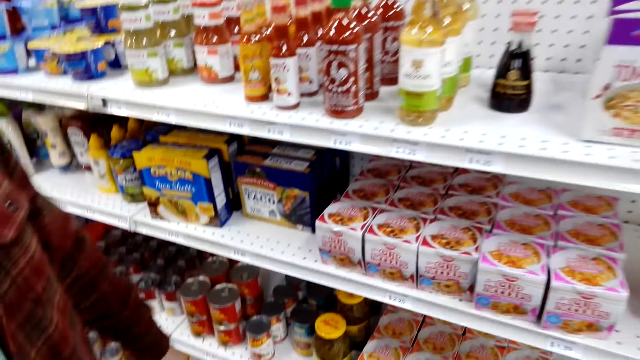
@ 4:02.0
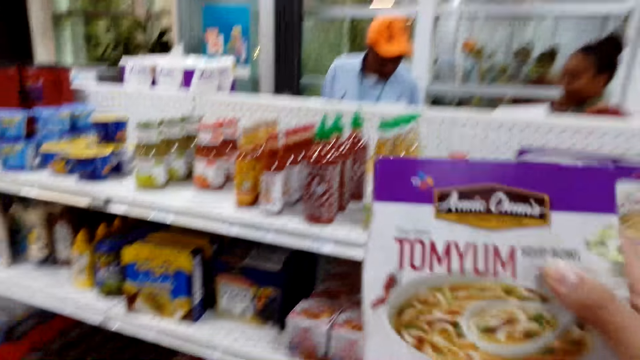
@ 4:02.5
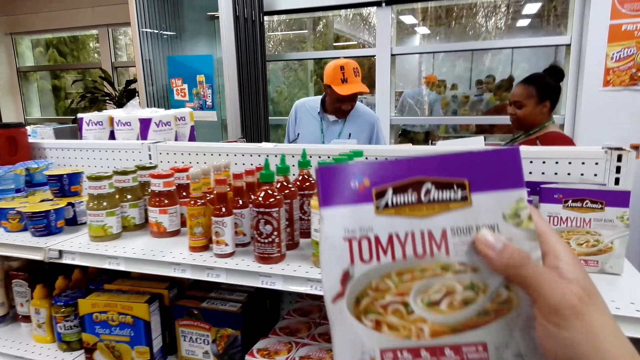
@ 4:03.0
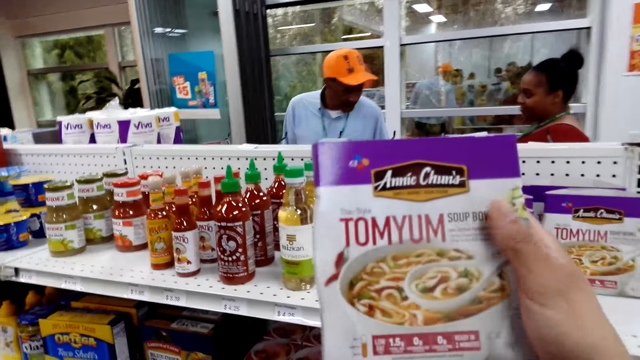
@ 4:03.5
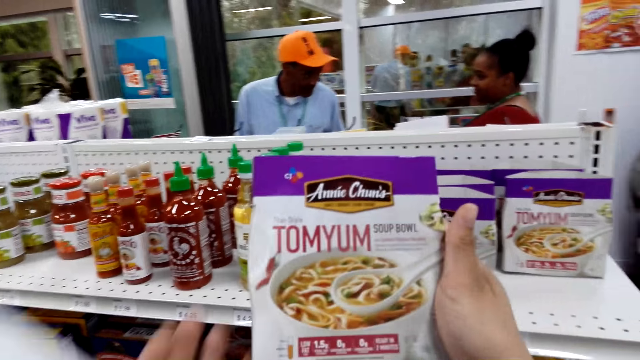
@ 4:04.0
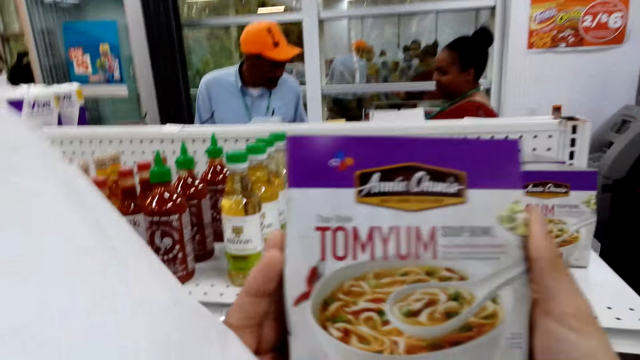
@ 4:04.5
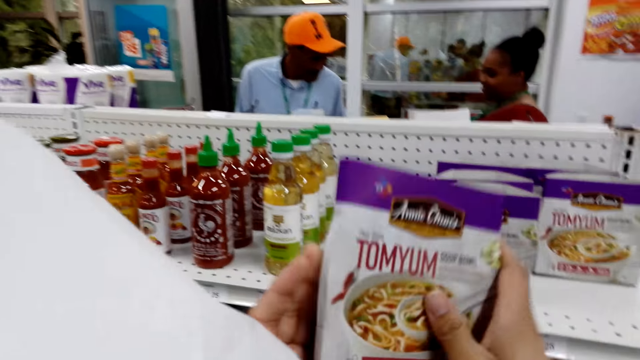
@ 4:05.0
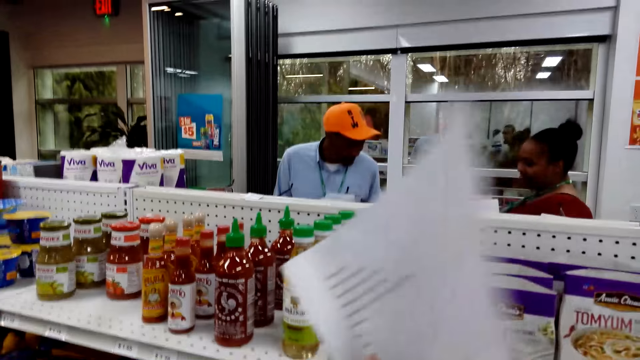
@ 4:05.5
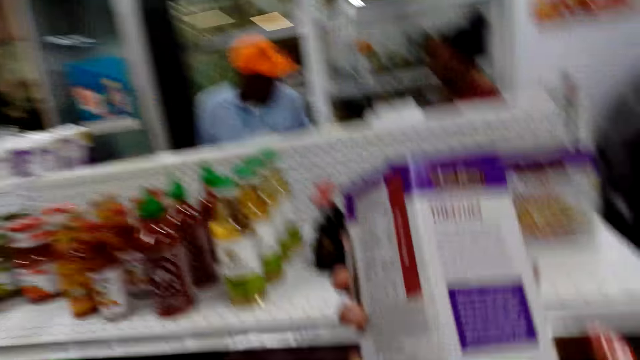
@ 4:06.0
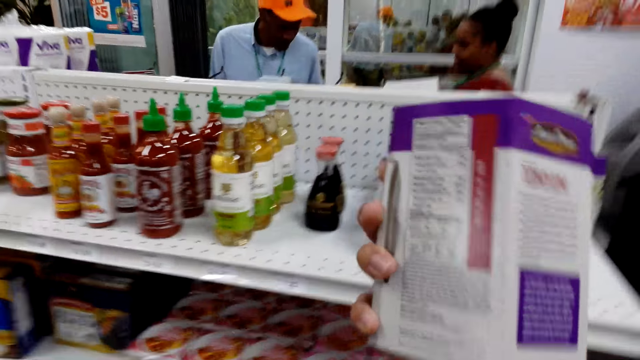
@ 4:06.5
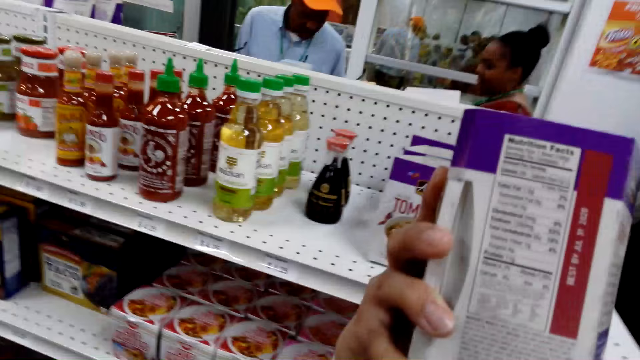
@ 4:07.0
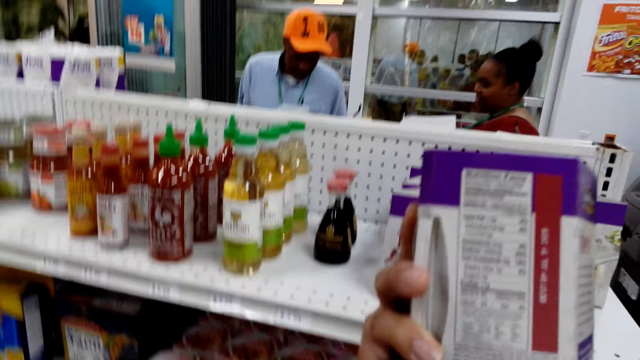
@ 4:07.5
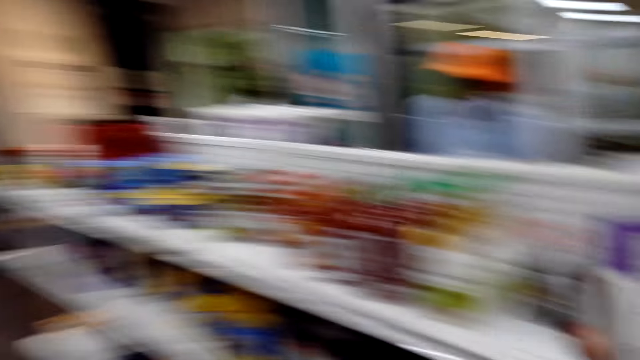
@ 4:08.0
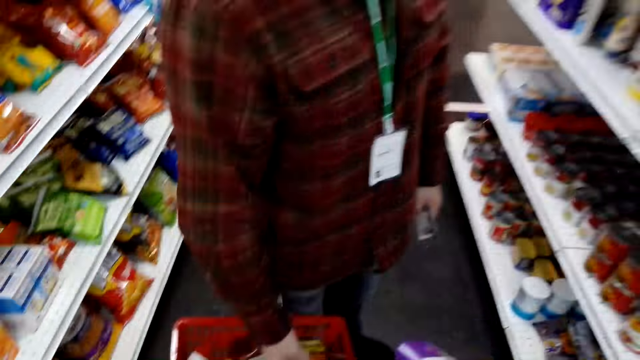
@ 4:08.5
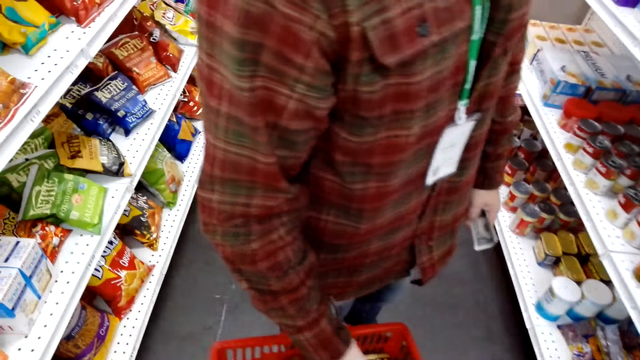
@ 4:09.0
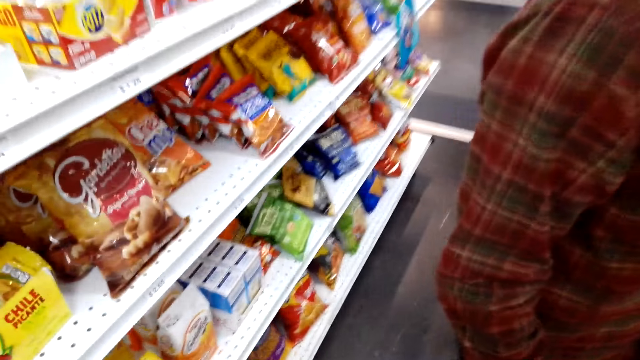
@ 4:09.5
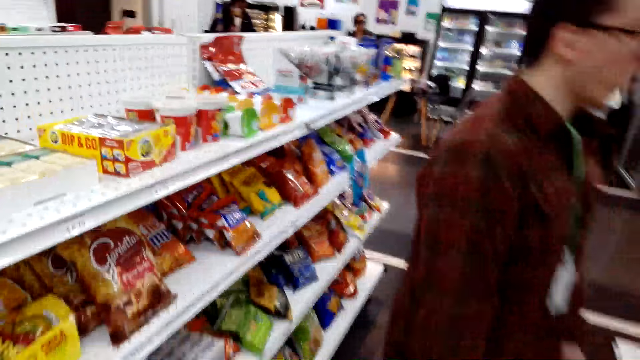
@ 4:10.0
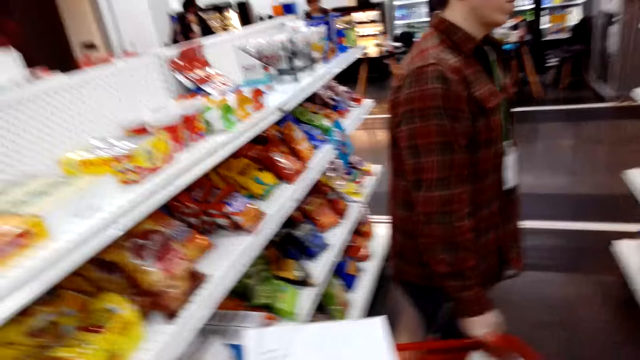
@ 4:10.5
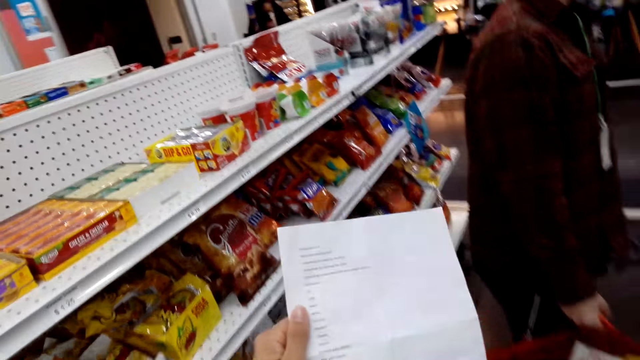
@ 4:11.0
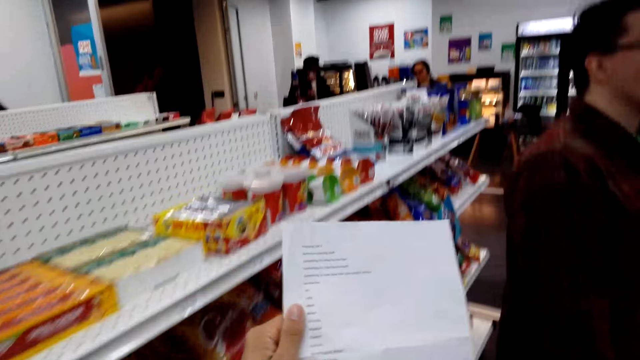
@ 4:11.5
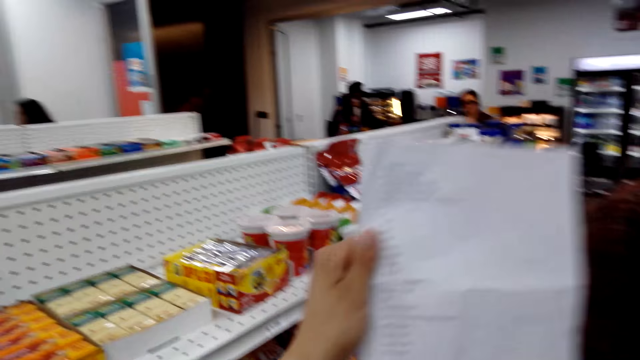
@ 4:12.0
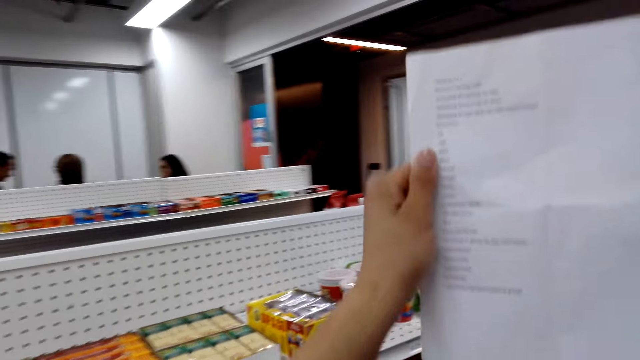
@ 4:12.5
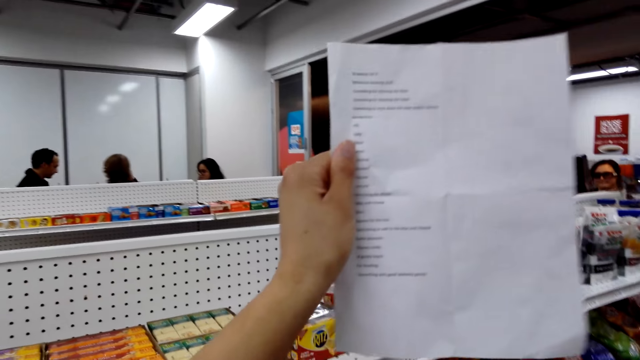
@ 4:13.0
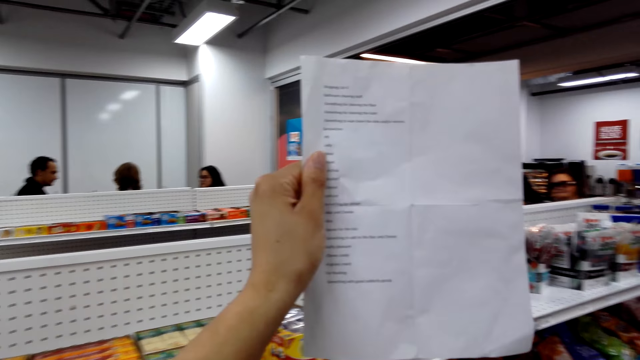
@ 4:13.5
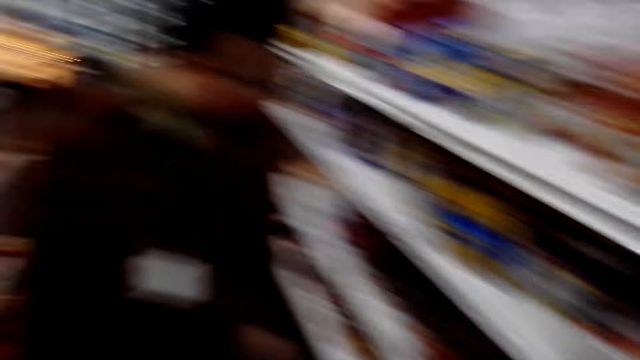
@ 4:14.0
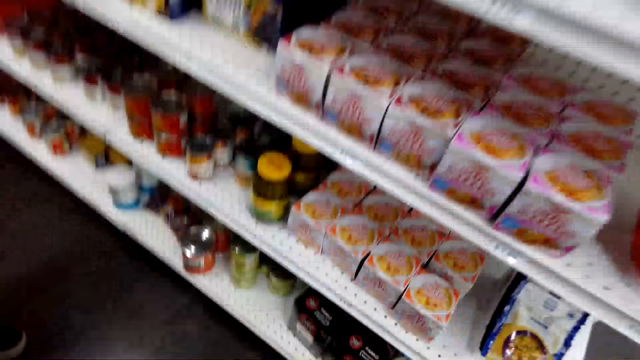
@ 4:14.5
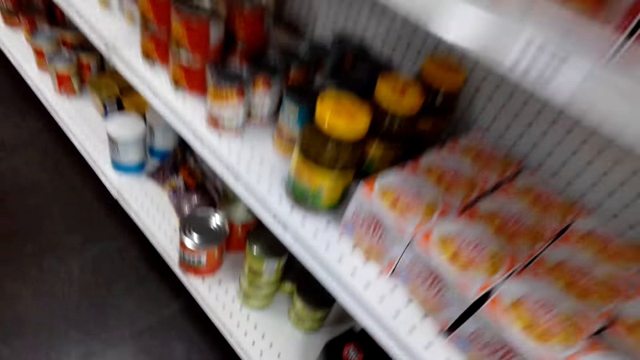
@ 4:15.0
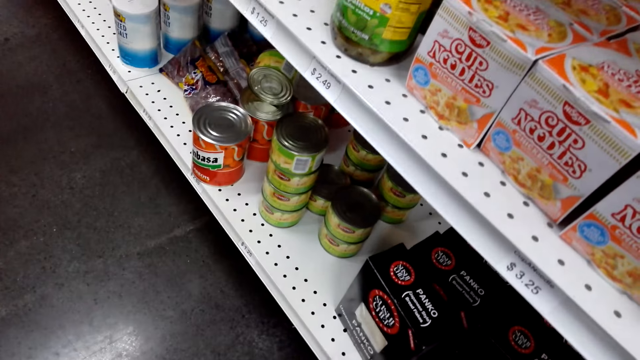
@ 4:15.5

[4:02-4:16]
The camera wearer walks.

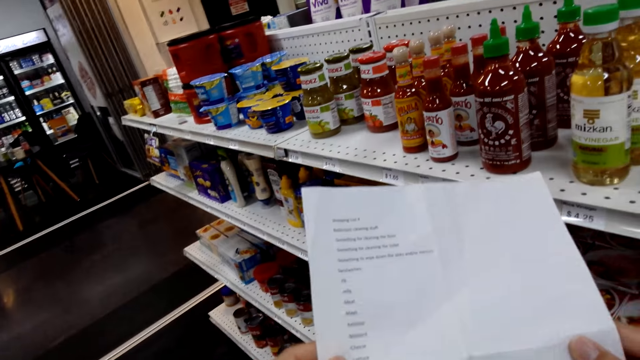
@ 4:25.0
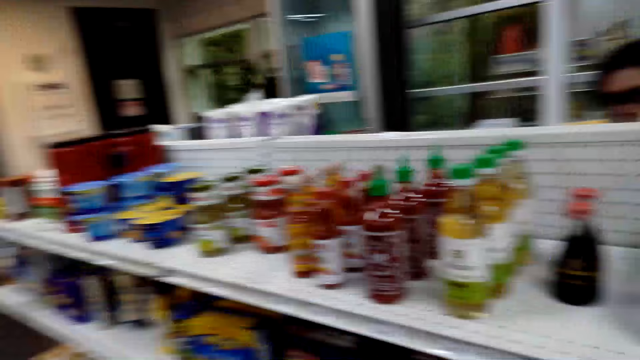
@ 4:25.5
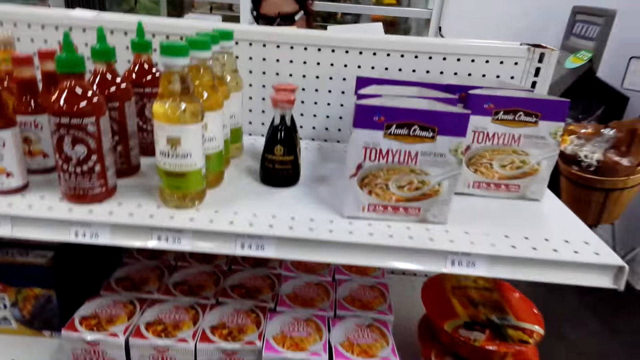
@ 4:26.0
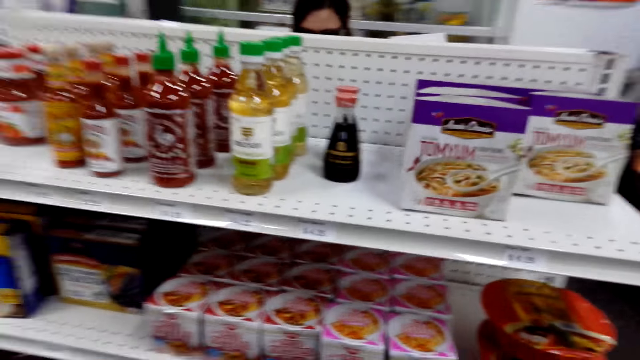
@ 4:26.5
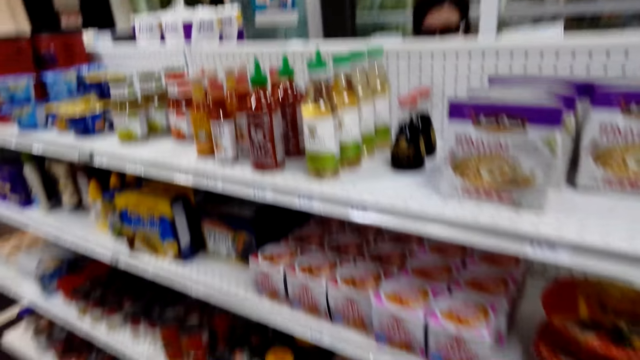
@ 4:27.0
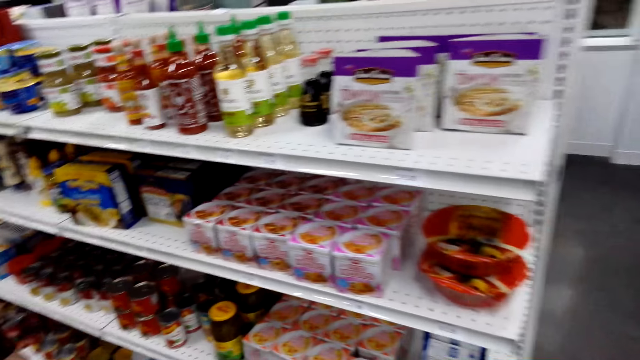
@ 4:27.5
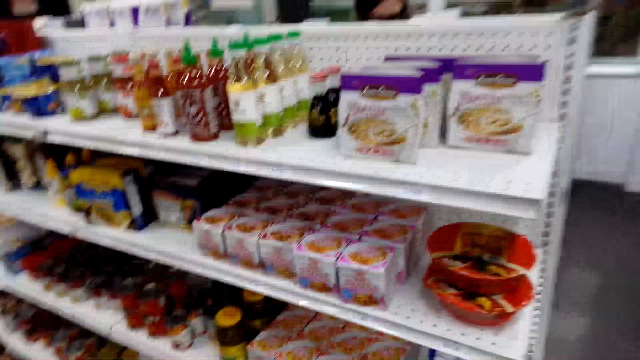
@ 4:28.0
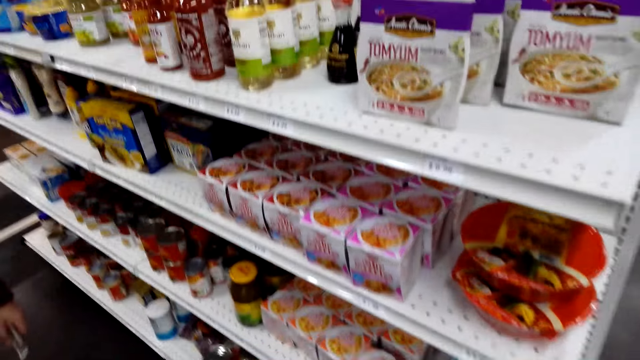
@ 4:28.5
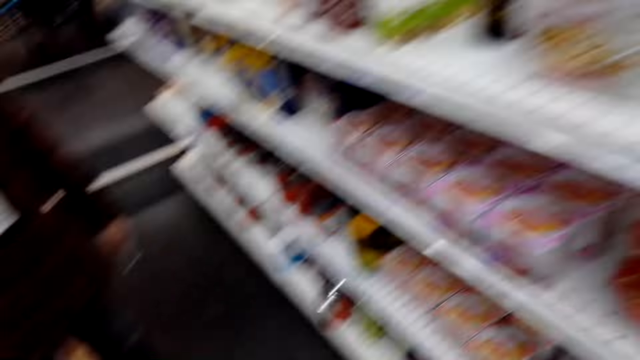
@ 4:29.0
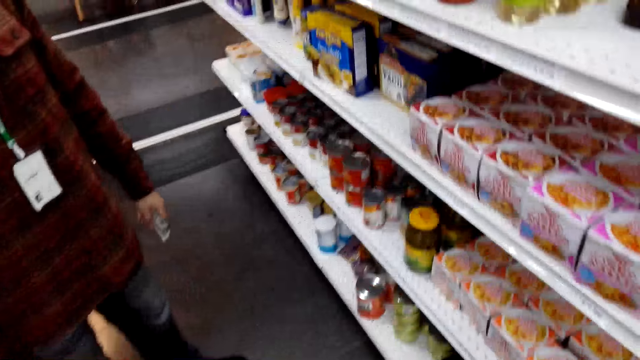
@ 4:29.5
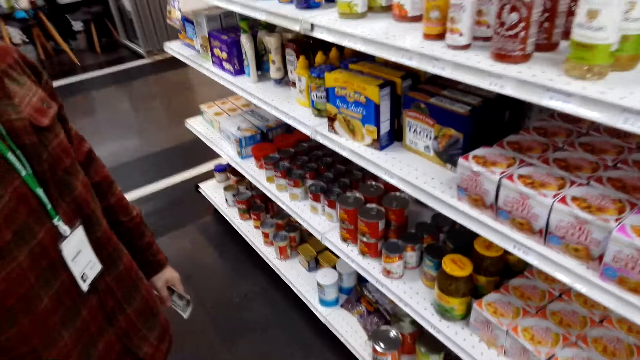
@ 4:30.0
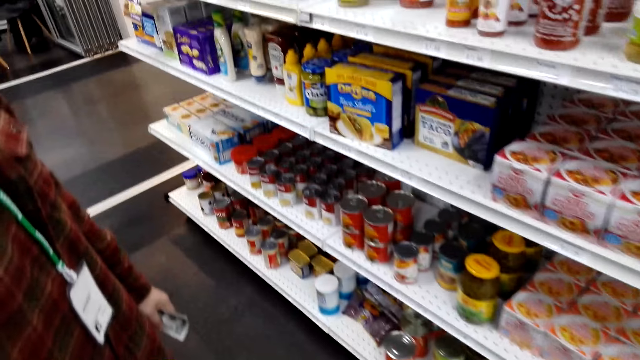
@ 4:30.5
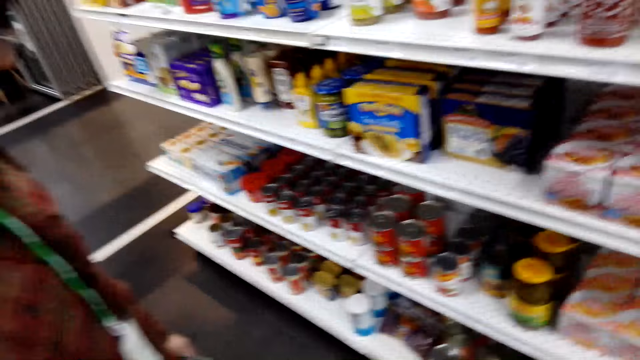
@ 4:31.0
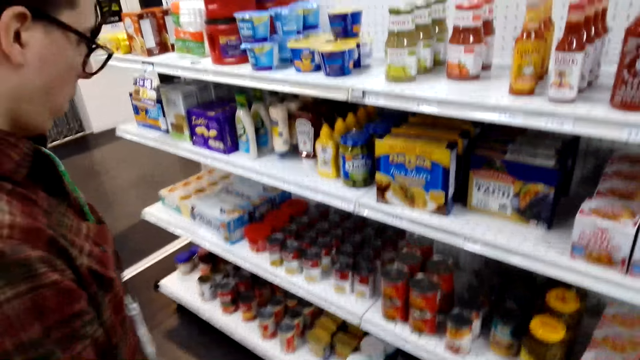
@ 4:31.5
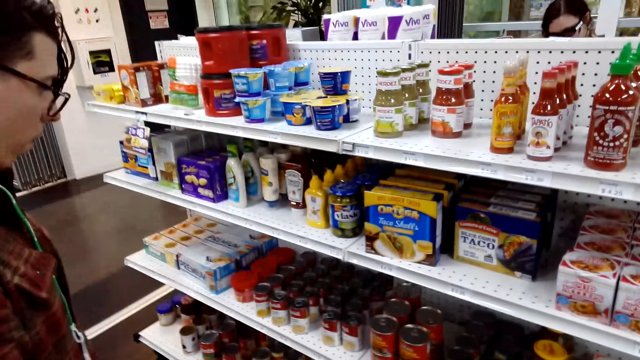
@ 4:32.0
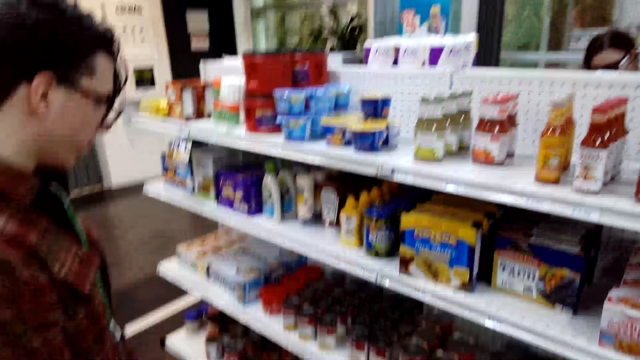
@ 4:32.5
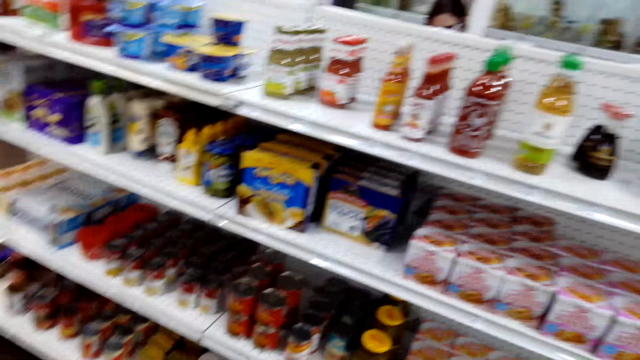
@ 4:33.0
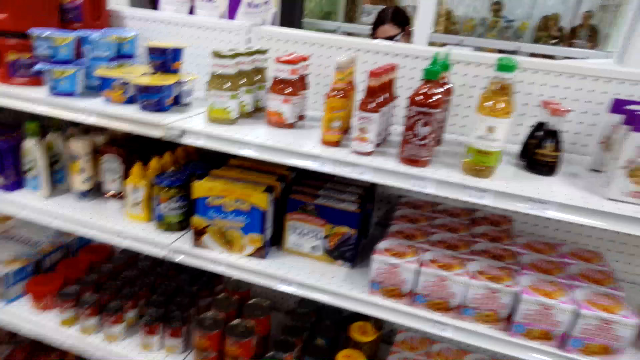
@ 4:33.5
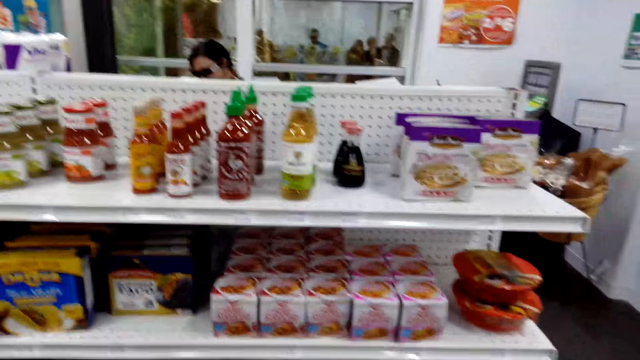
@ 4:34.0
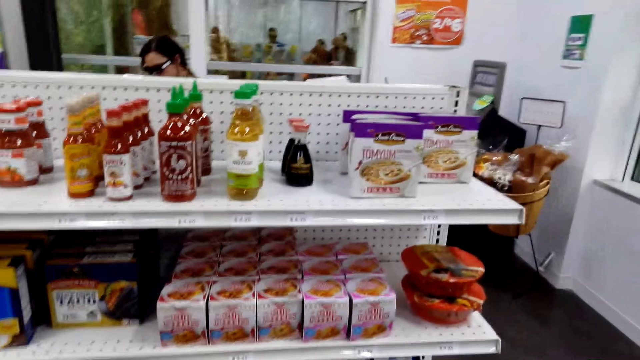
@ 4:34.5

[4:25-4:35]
The camera wearer touches a paper.
